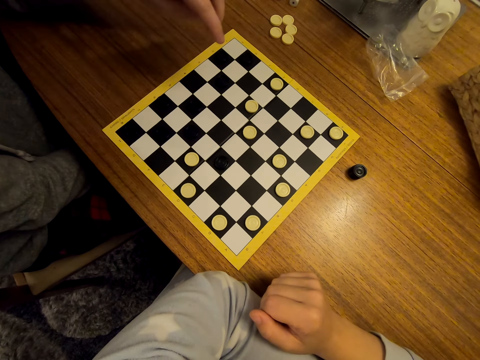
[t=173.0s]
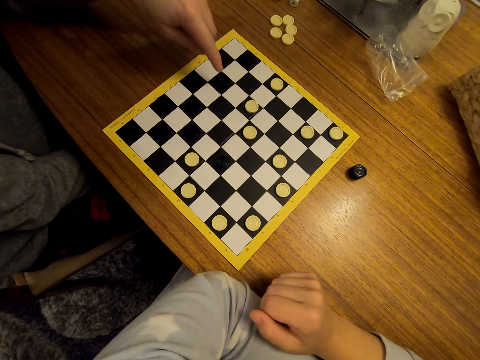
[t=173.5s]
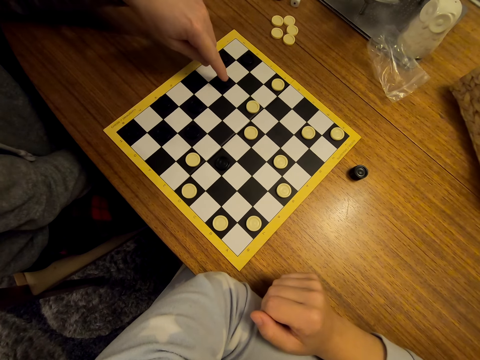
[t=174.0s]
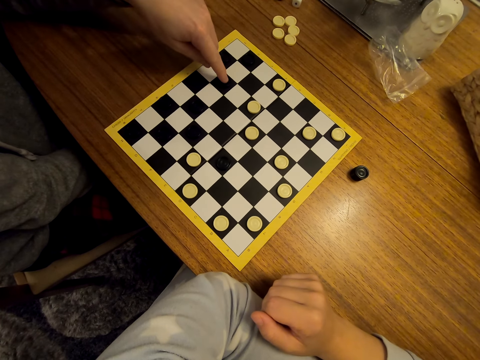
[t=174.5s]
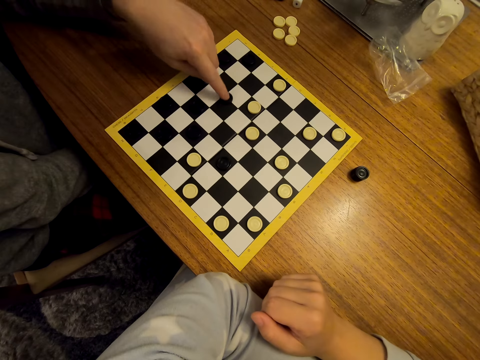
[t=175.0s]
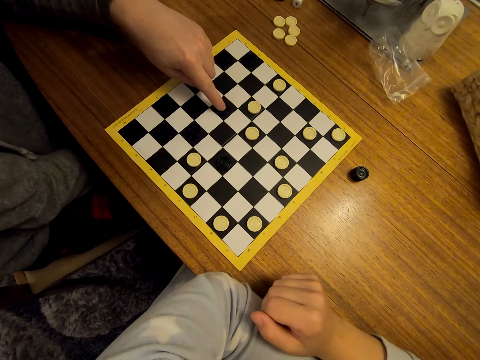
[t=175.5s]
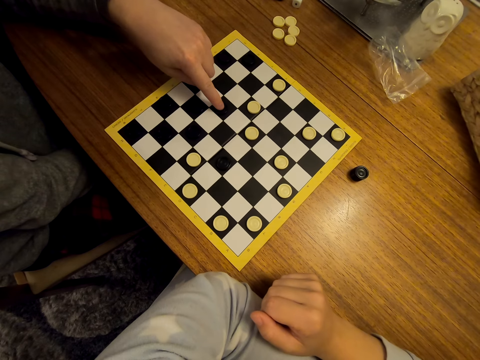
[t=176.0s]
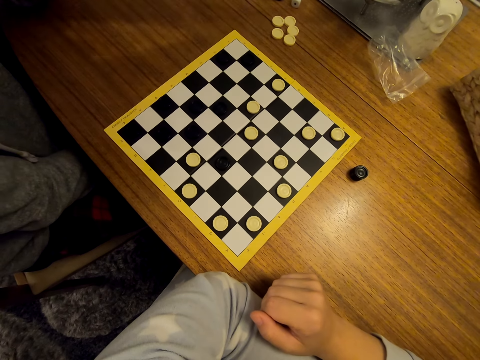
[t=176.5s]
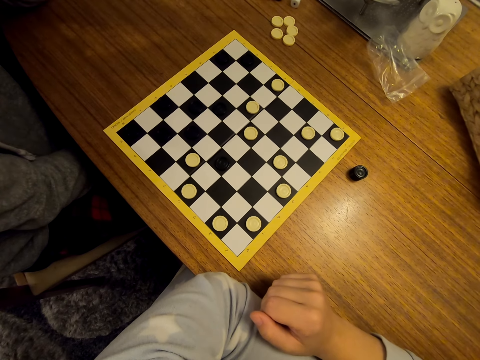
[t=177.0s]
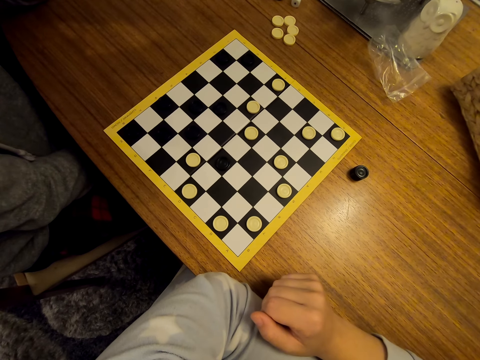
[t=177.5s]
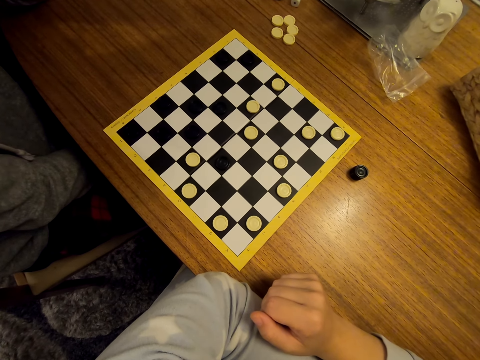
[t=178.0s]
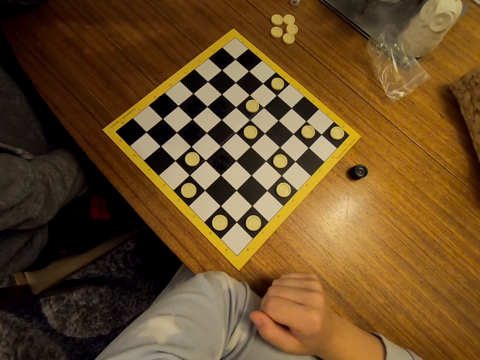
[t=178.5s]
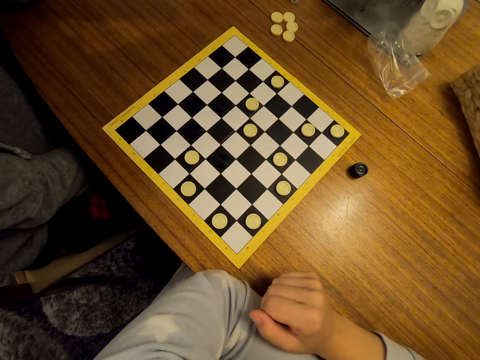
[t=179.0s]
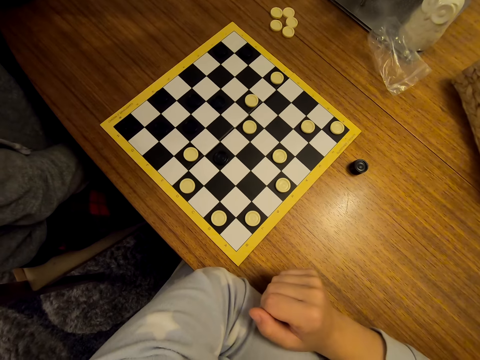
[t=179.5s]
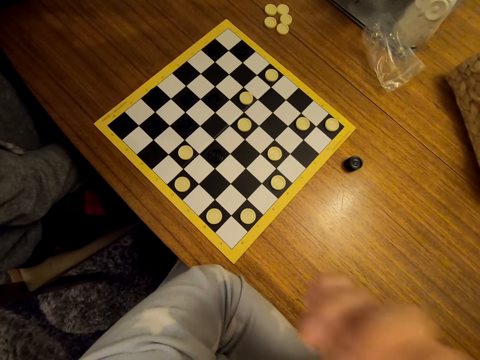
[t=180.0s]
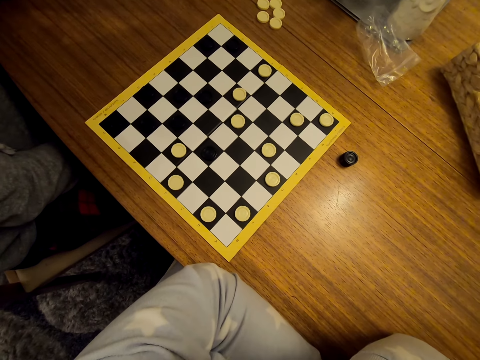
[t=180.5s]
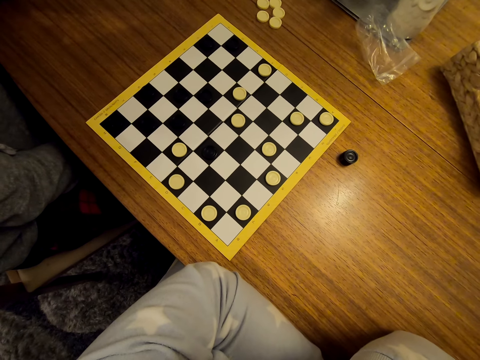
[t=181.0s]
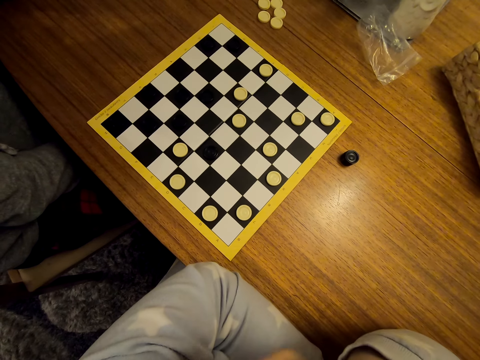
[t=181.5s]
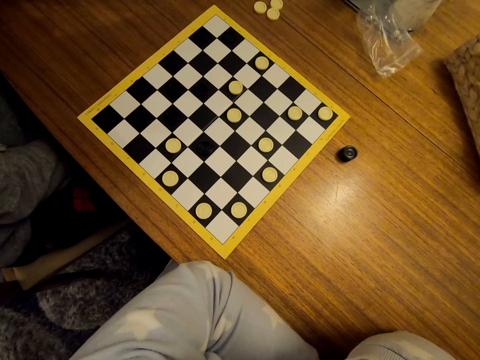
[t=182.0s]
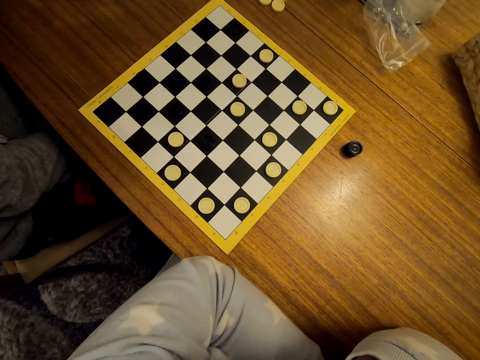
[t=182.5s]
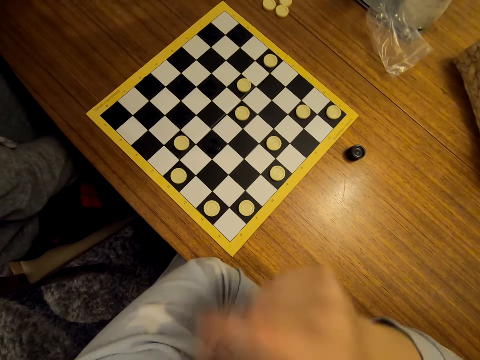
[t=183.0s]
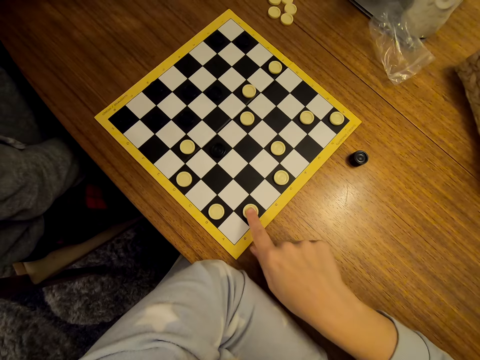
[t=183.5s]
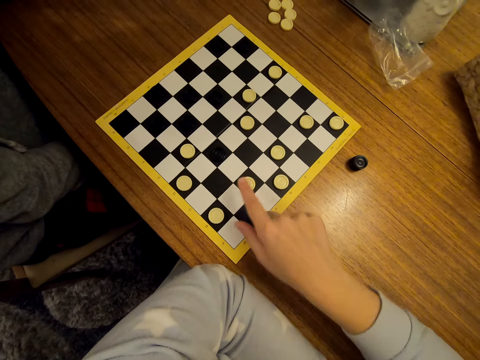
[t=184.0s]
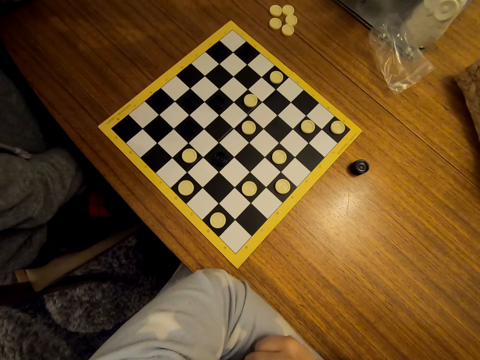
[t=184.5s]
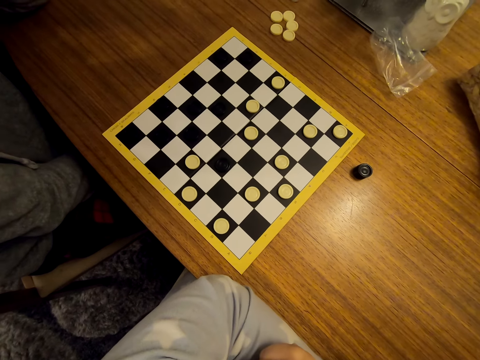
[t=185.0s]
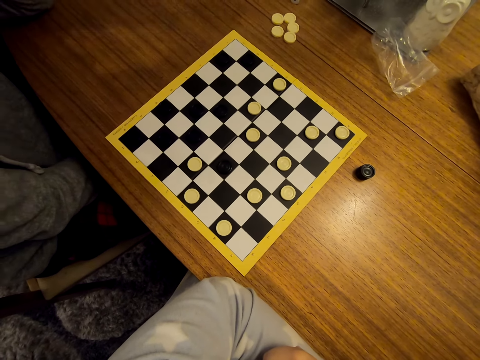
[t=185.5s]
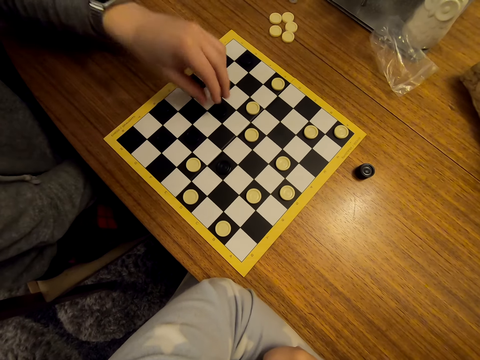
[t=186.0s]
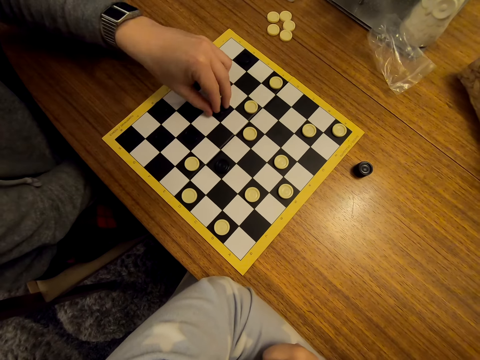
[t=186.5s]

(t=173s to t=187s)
A man moves a piece on the draughtboard. The camera wearer touches her face. She moves a piece on the draughtboard.

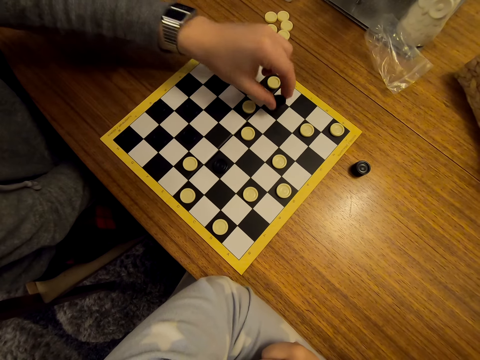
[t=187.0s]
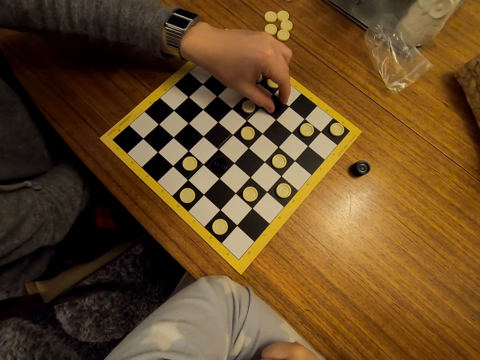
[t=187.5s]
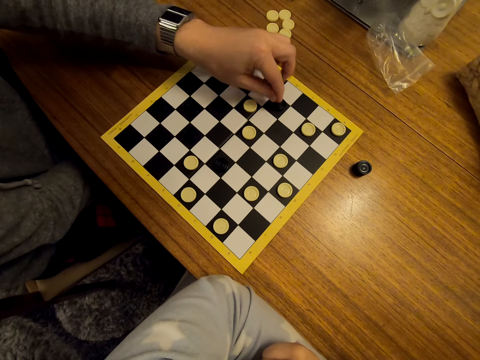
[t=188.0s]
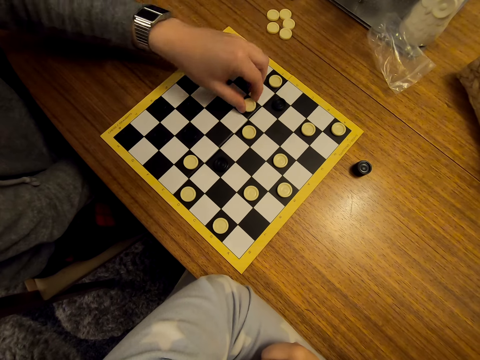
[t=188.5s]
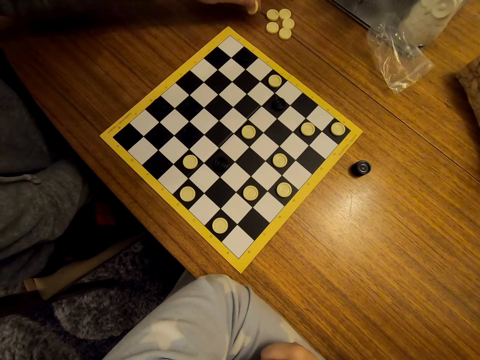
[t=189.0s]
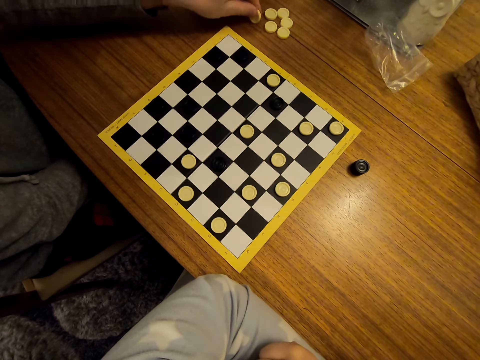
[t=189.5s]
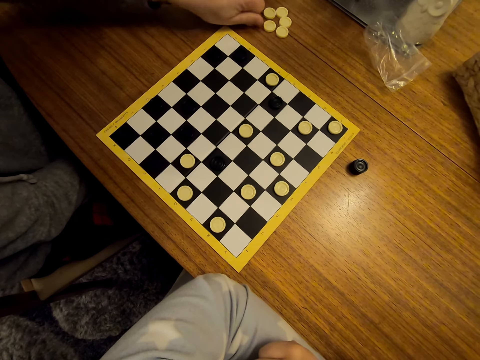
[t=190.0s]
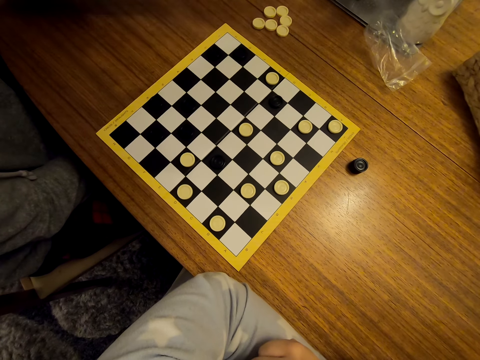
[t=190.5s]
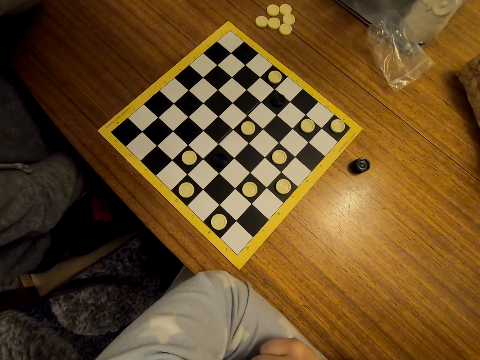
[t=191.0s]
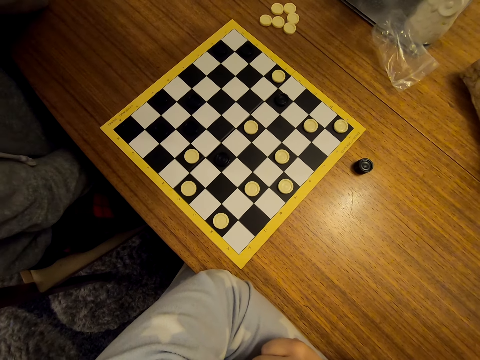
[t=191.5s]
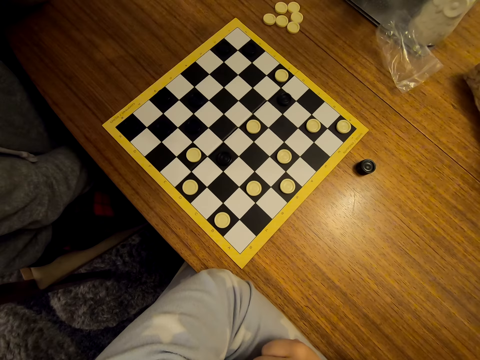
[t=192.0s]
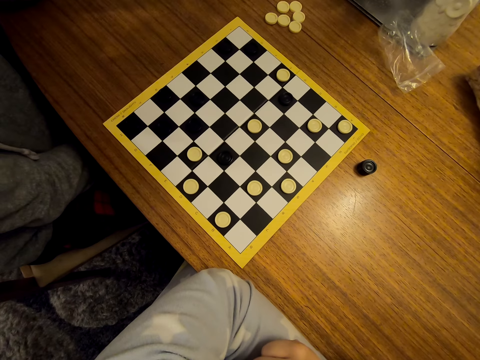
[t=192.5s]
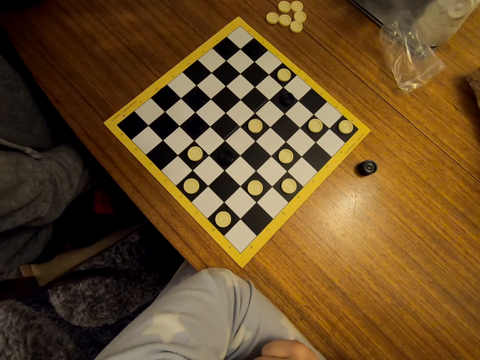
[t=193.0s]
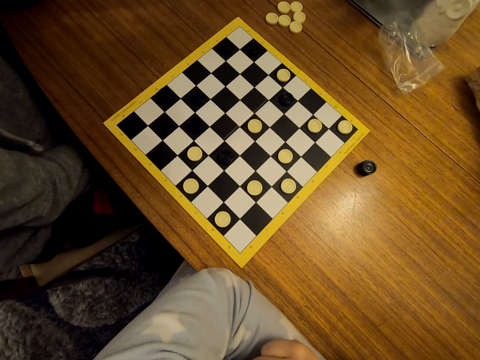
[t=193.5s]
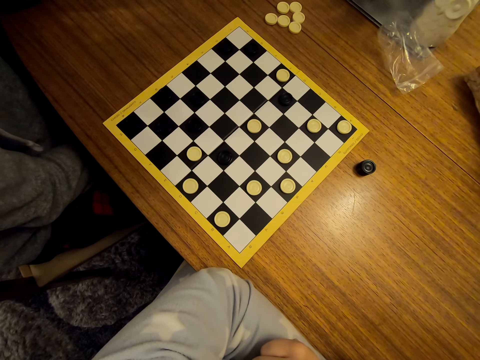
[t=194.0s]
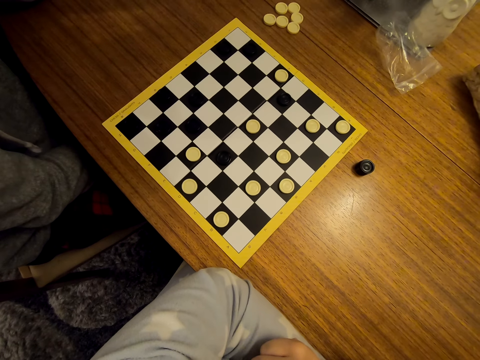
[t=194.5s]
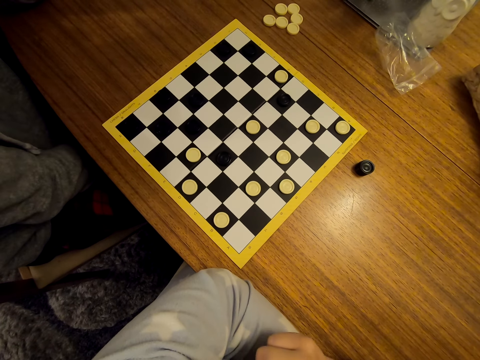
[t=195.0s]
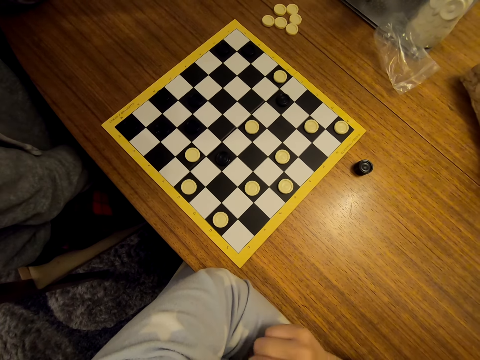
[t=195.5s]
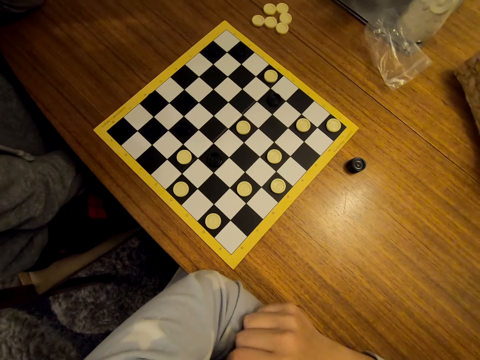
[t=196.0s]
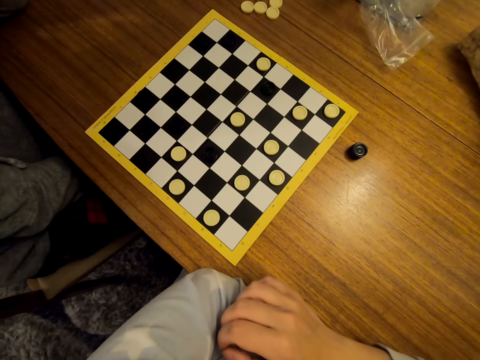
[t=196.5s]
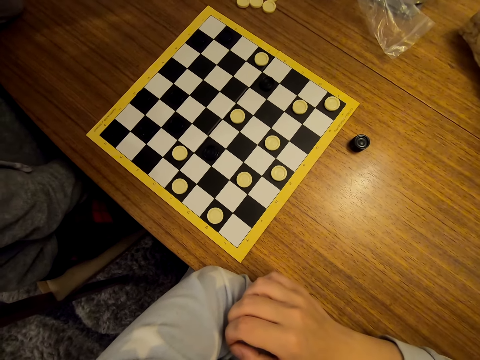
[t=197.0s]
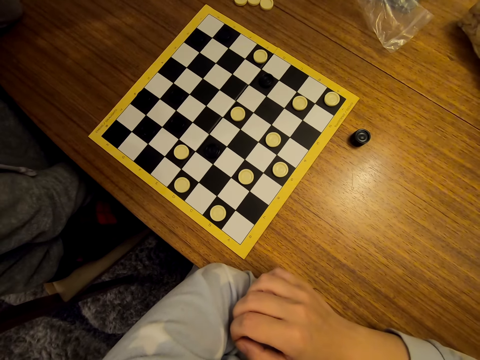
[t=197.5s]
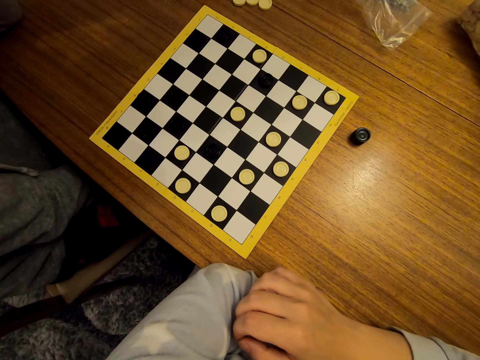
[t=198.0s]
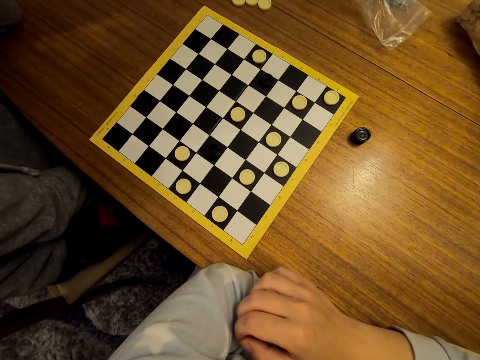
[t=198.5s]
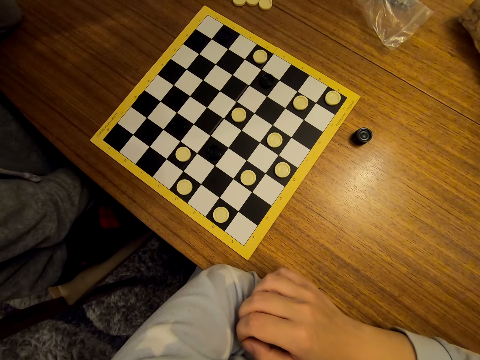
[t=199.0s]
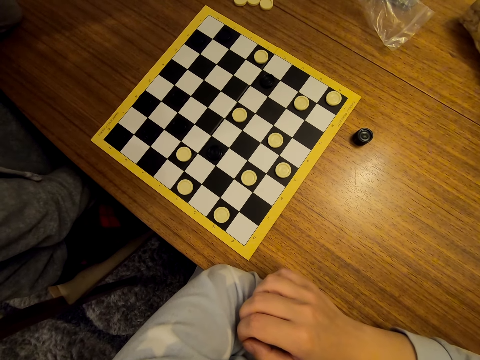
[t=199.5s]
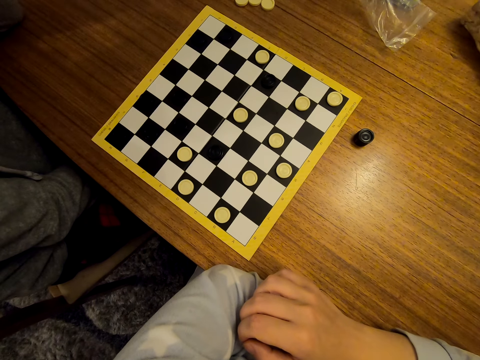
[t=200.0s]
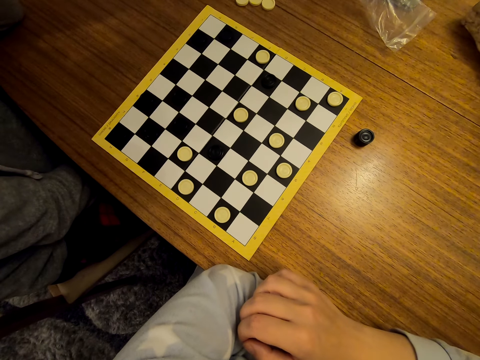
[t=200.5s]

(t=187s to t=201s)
A man jumps a piece and moves a piece on the draughtboard. The man removes a piece from the board and picks up a piece.
